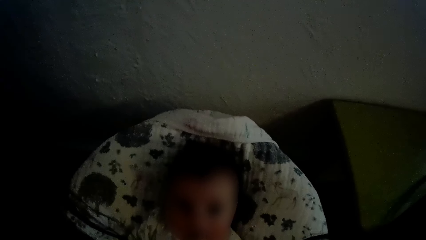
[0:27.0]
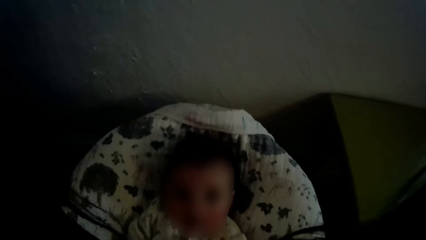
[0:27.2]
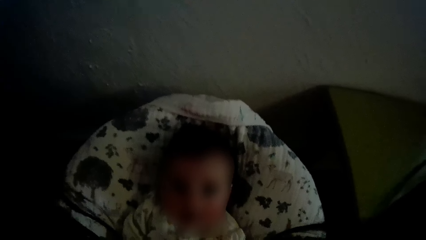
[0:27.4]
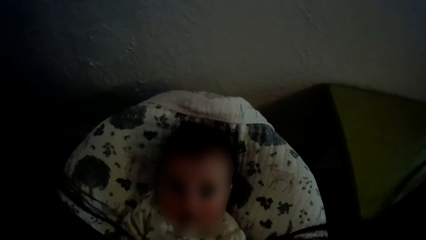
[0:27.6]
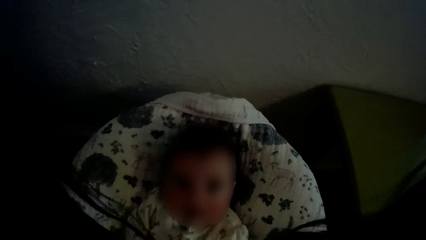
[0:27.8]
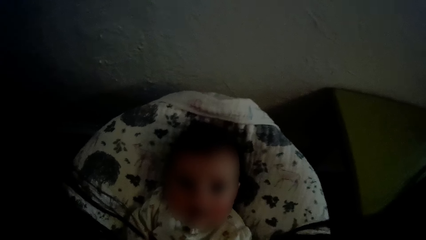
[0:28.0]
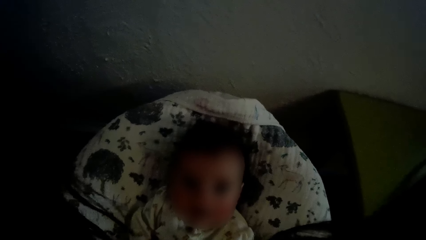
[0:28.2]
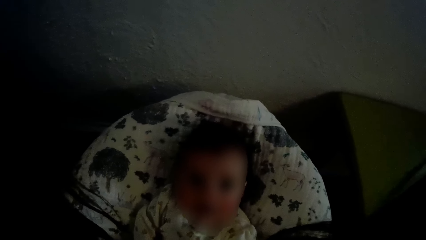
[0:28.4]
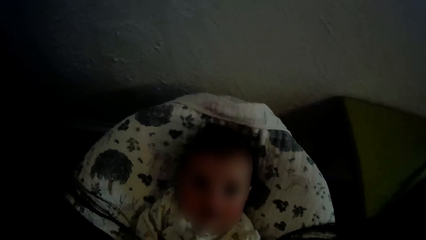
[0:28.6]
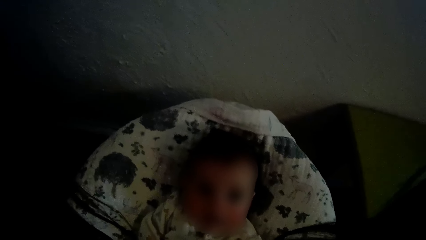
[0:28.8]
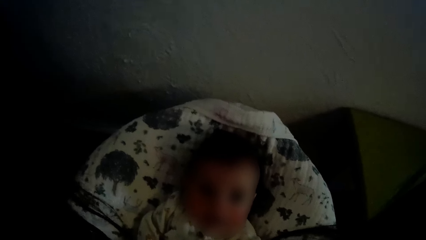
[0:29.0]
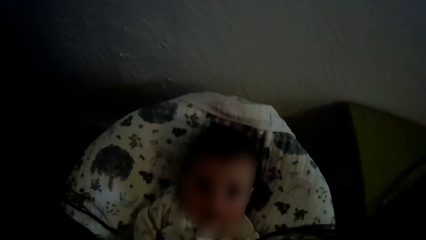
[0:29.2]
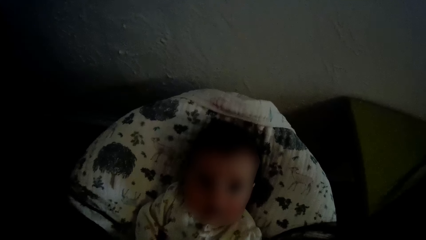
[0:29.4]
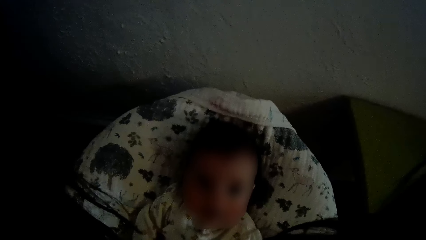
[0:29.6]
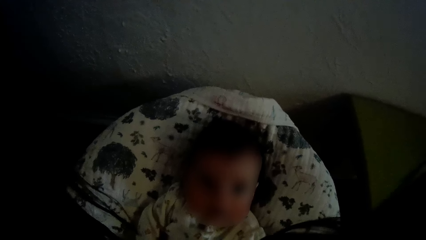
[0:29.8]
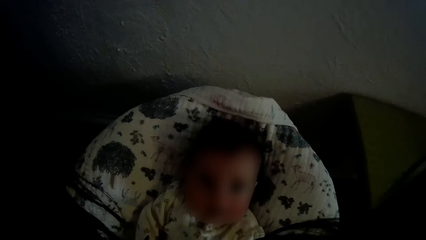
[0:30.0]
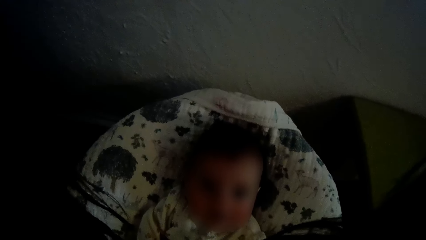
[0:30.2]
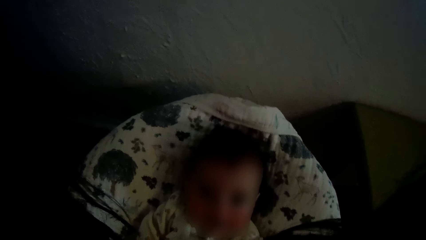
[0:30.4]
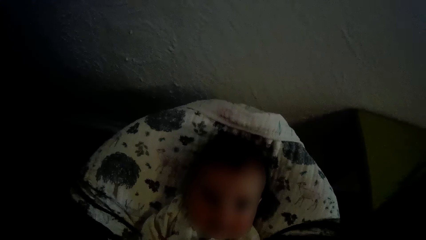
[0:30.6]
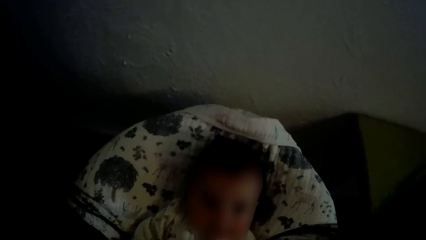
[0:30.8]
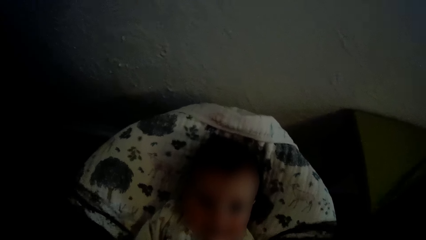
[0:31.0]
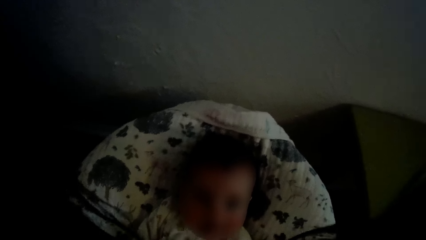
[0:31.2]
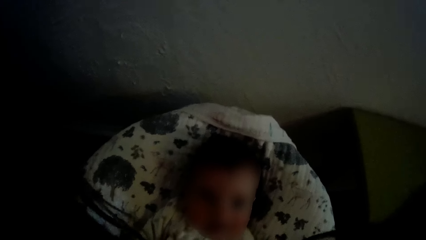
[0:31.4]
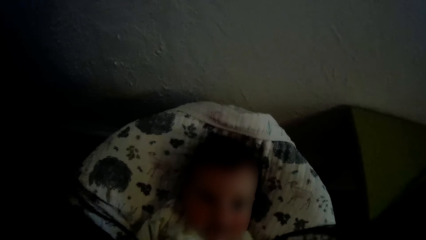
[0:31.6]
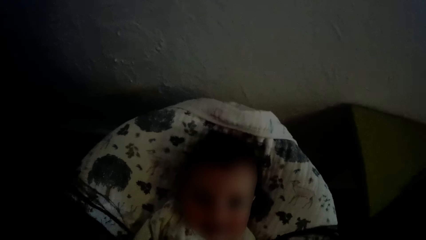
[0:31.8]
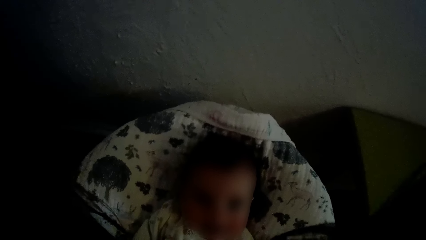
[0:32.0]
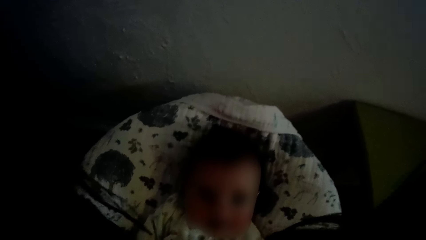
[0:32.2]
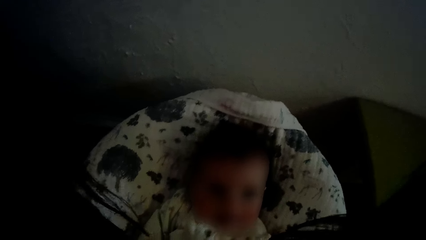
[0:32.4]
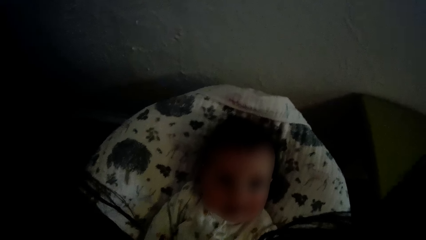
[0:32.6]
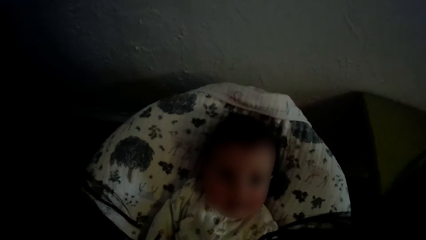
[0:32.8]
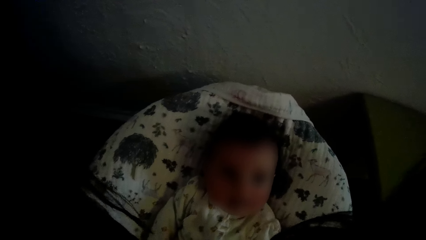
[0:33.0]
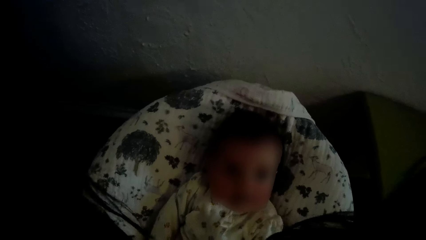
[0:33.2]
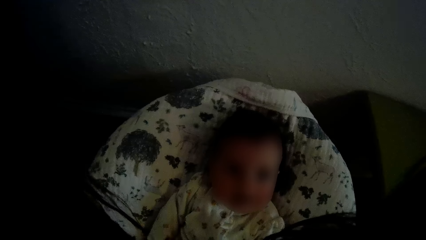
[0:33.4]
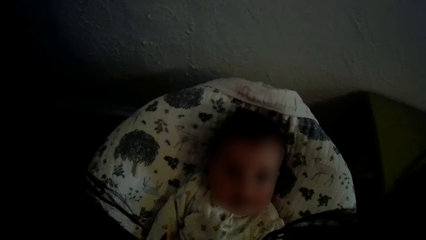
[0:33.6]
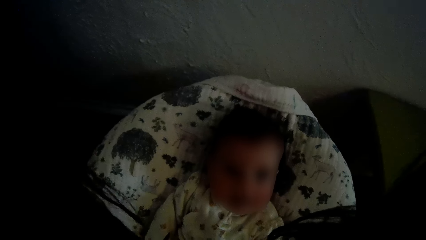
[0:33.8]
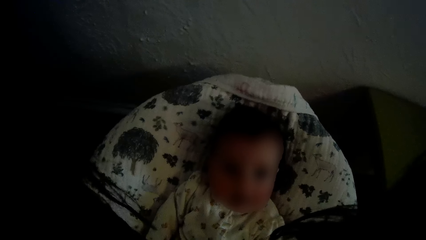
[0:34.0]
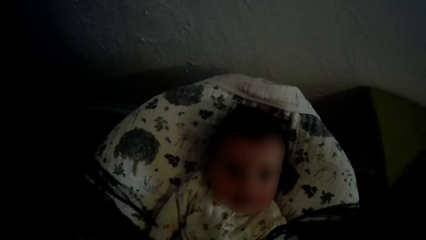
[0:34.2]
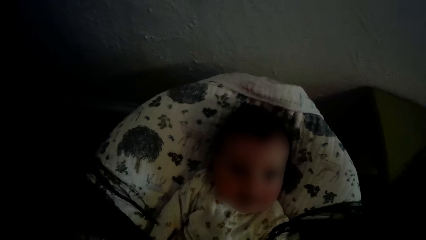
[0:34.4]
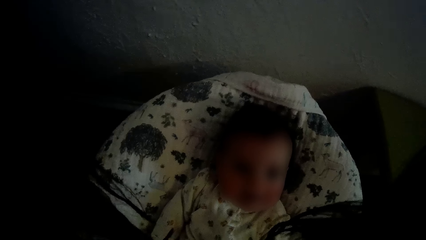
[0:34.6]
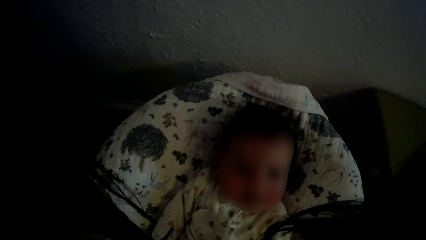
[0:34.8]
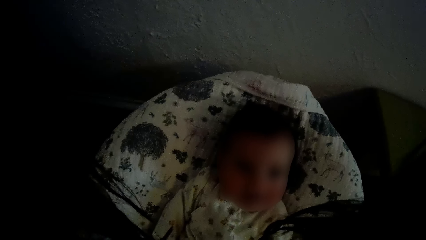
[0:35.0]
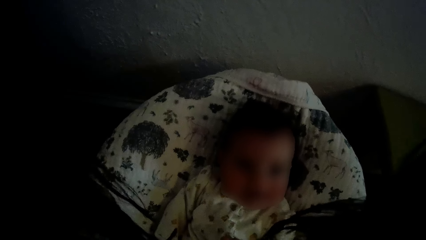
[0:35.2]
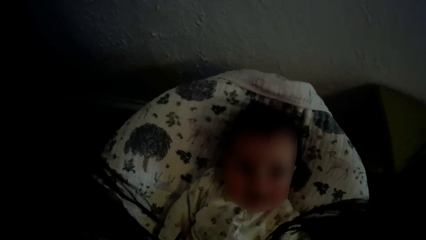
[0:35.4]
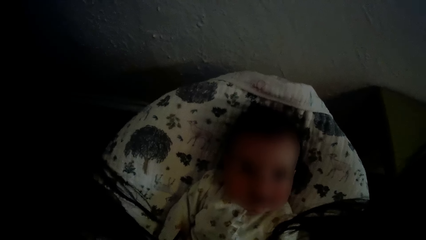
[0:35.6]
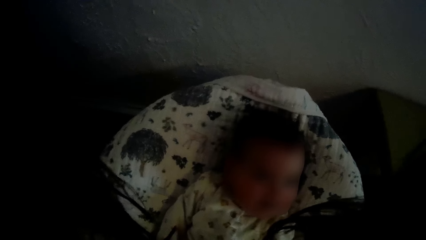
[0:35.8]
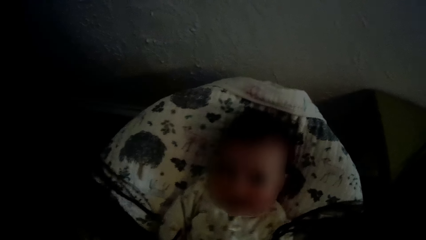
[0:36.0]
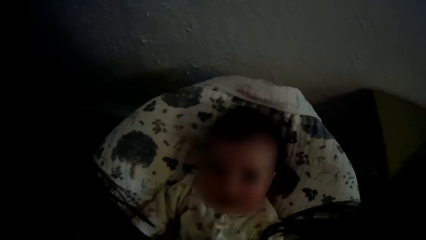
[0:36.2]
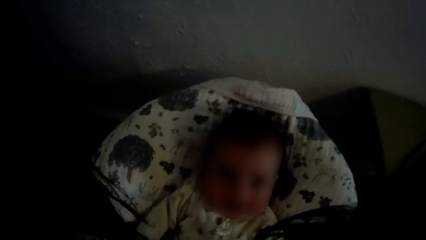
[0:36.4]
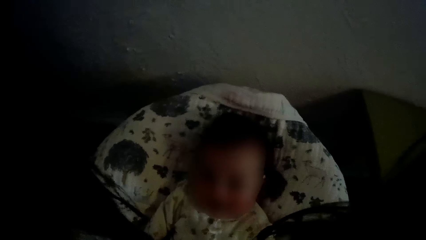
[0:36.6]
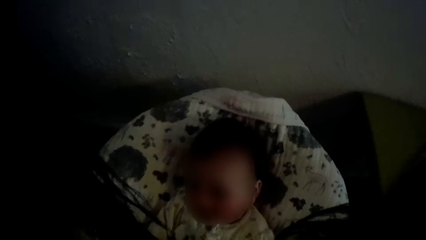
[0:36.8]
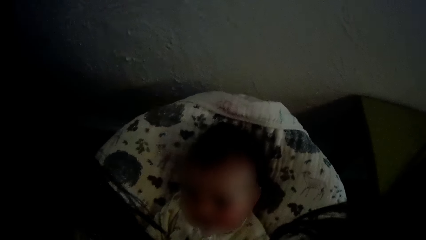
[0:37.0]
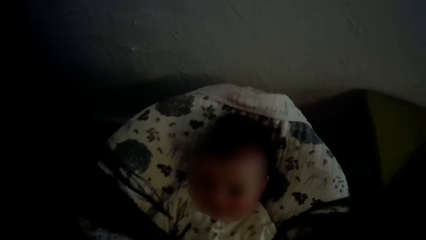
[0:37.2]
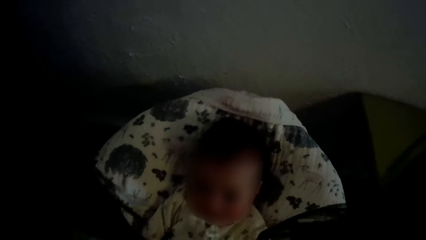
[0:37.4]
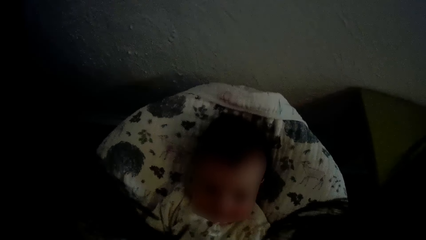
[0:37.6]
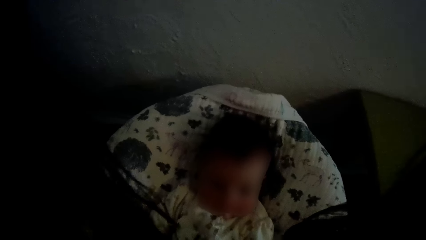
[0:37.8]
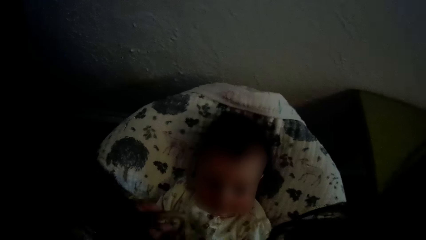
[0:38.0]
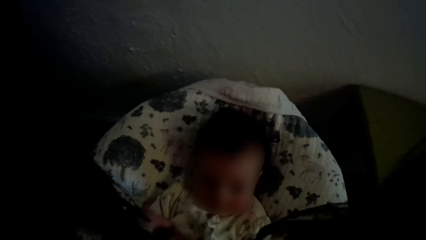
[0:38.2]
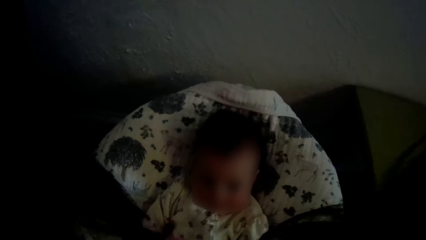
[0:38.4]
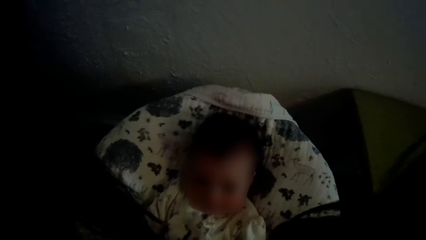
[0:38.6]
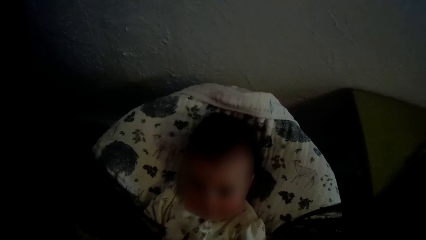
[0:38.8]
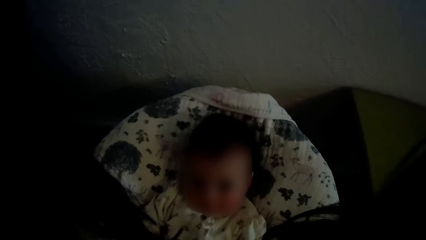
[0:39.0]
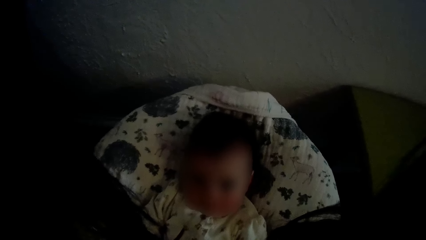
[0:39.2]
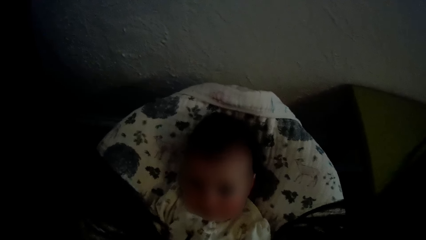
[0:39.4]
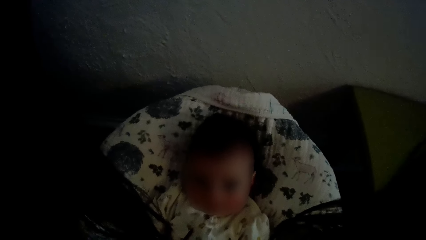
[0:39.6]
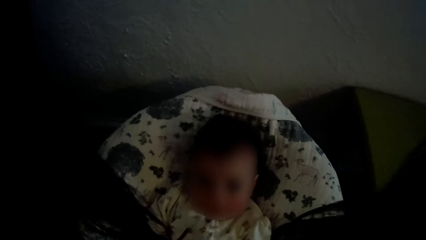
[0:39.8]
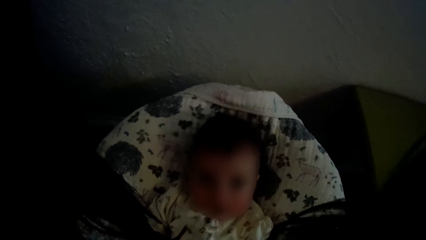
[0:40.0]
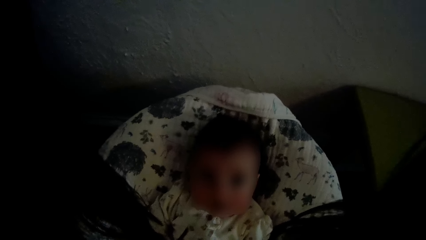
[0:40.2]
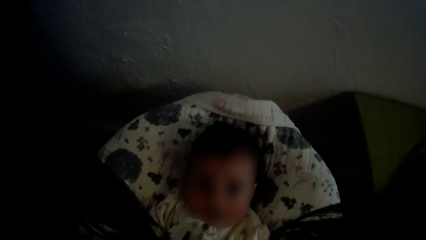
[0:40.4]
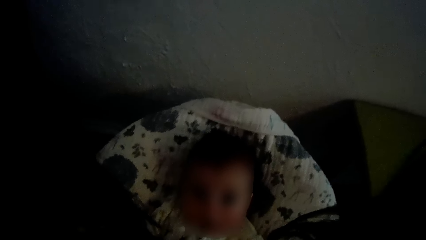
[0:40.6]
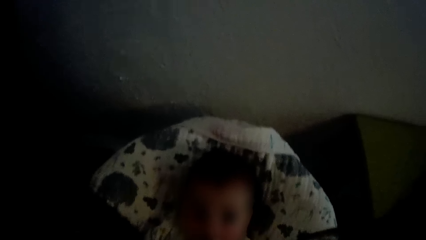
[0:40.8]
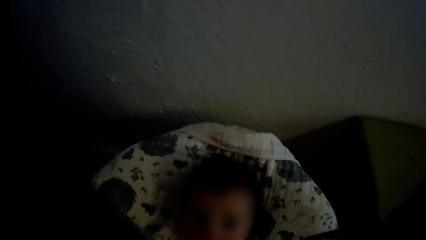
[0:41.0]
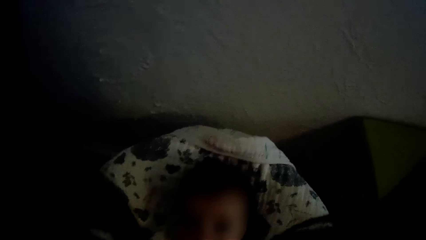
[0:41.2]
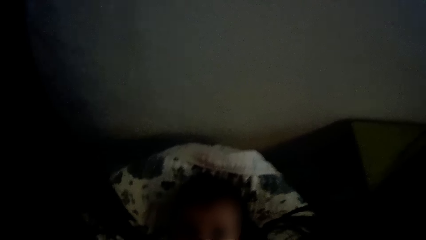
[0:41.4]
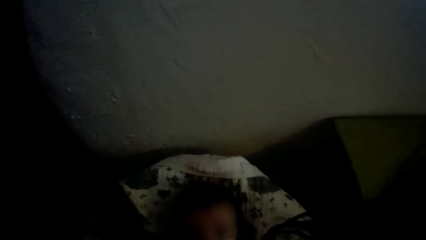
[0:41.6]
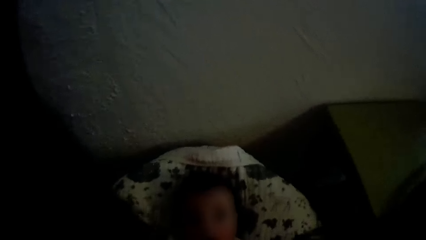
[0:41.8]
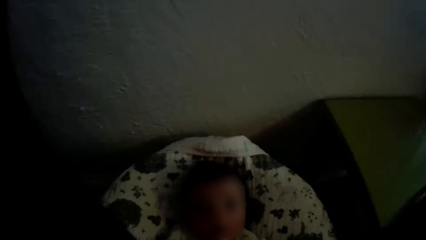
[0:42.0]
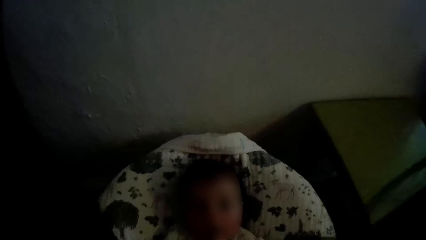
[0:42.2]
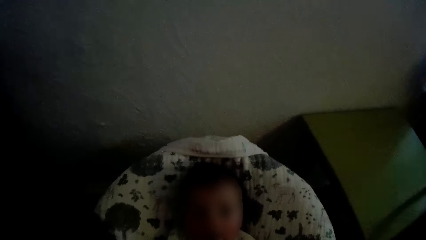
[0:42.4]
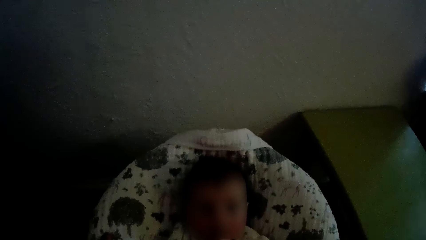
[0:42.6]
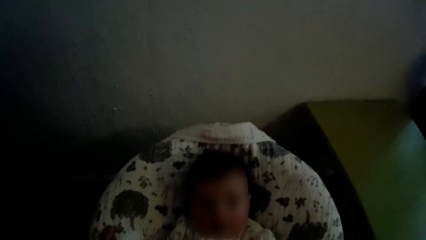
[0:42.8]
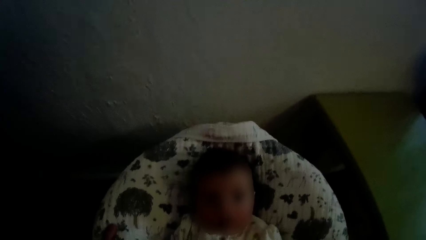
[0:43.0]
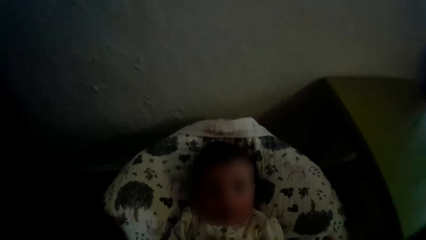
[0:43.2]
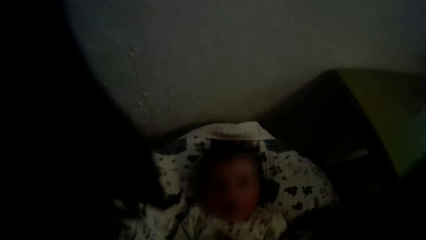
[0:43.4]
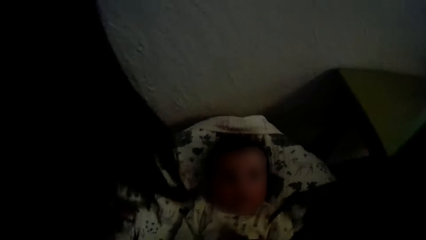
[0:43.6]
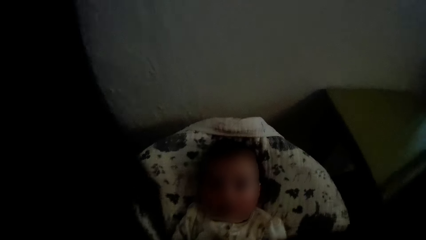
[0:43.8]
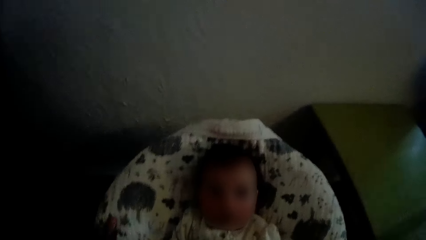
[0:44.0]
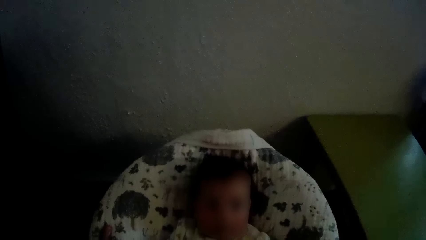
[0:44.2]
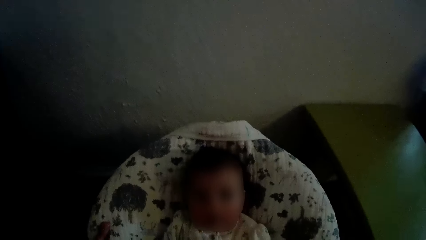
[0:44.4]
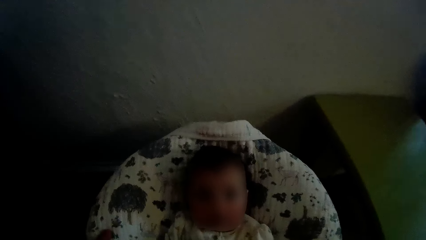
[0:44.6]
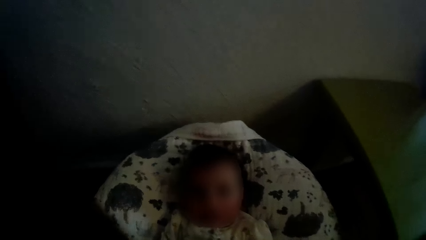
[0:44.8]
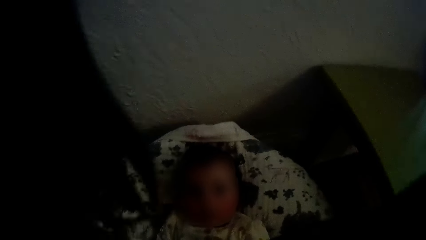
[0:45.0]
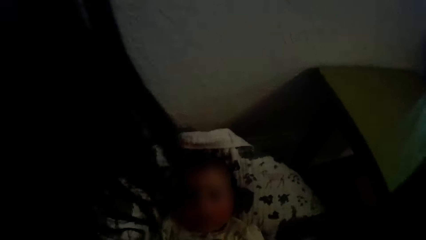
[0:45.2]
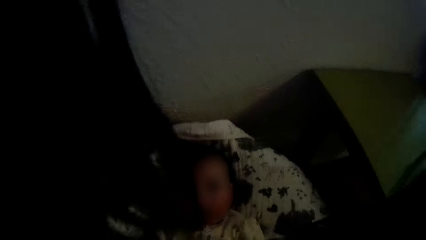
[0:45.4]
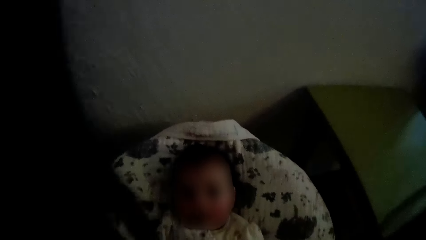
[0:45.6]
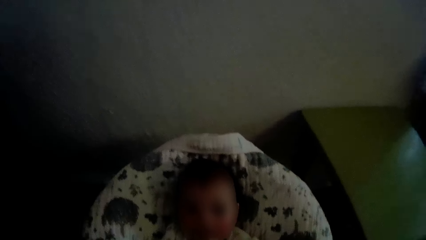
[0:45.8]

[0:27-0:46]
The camera wearer touches the baby in the baby bouncer chair.
